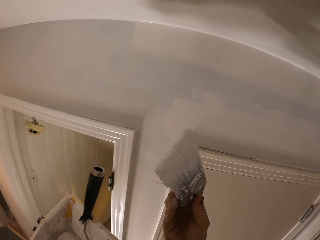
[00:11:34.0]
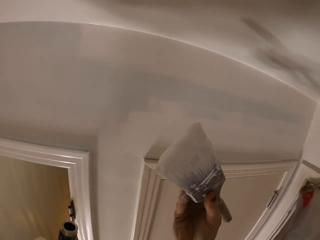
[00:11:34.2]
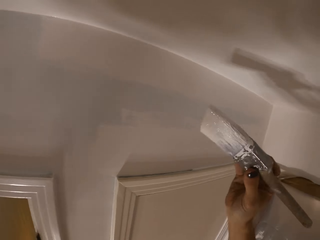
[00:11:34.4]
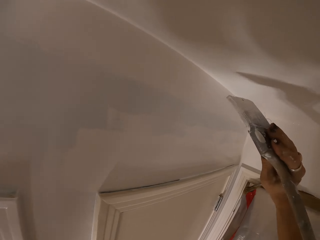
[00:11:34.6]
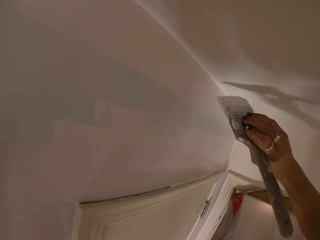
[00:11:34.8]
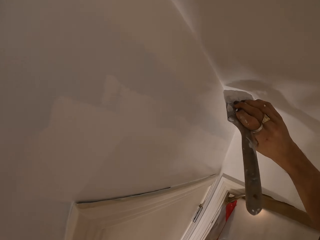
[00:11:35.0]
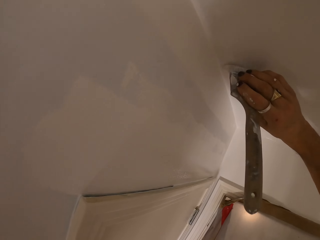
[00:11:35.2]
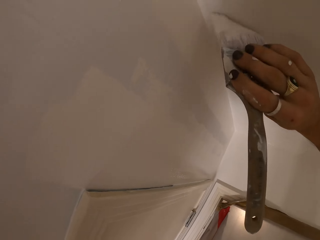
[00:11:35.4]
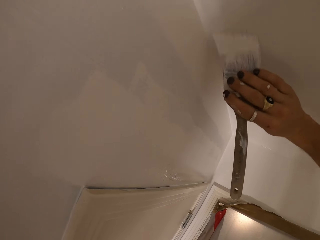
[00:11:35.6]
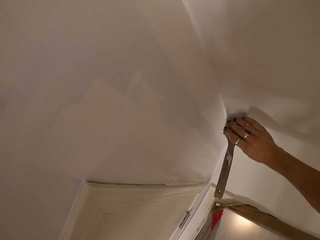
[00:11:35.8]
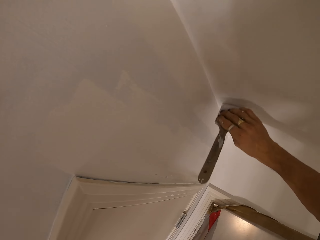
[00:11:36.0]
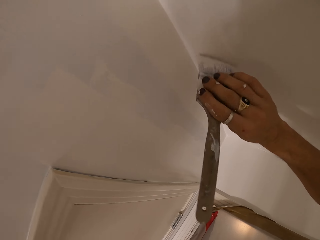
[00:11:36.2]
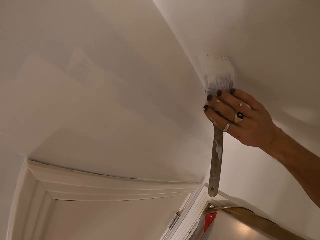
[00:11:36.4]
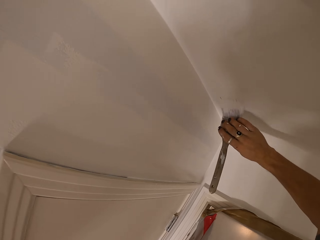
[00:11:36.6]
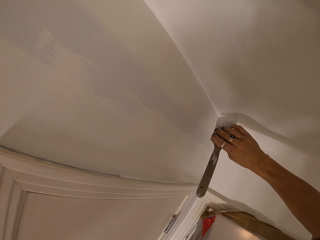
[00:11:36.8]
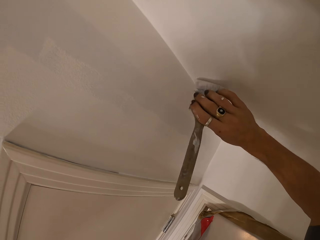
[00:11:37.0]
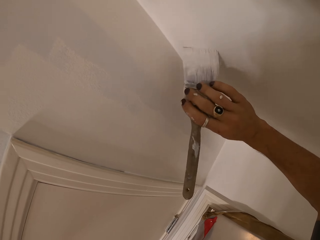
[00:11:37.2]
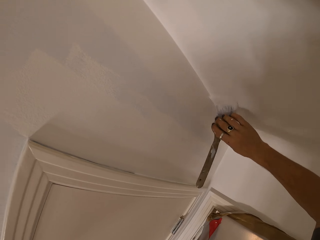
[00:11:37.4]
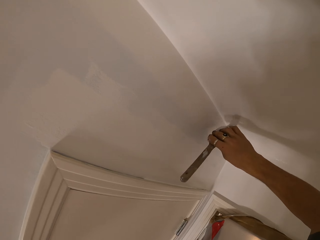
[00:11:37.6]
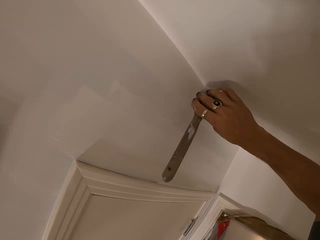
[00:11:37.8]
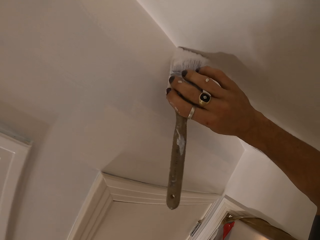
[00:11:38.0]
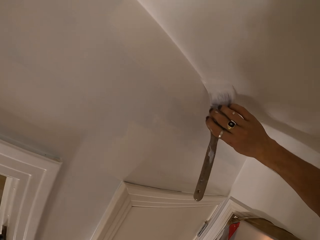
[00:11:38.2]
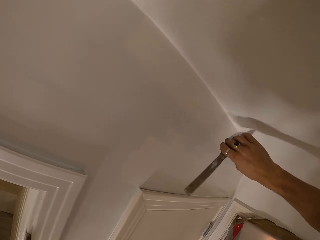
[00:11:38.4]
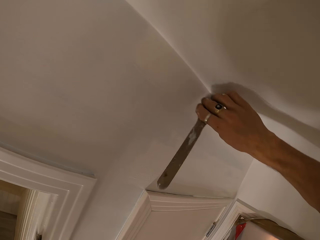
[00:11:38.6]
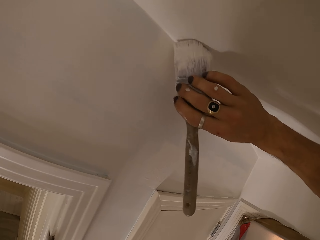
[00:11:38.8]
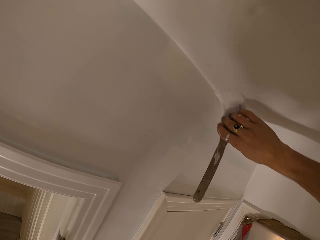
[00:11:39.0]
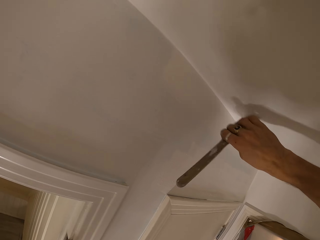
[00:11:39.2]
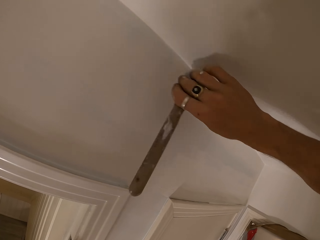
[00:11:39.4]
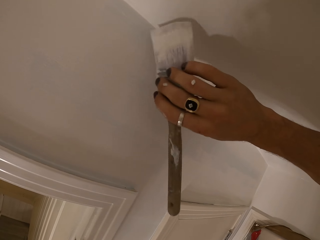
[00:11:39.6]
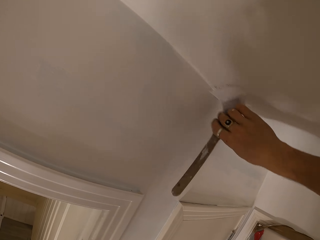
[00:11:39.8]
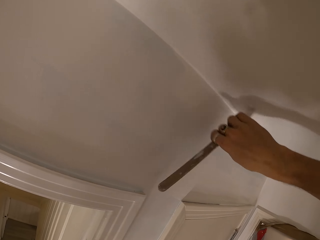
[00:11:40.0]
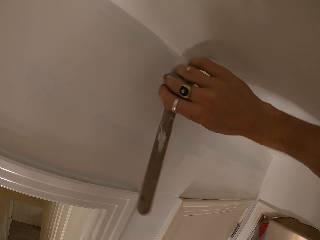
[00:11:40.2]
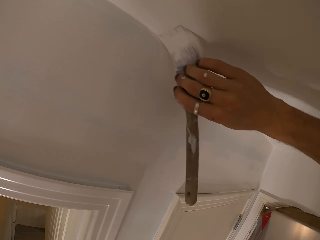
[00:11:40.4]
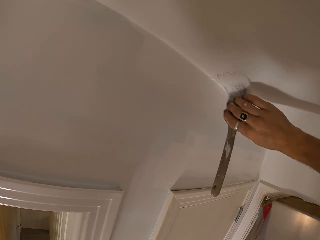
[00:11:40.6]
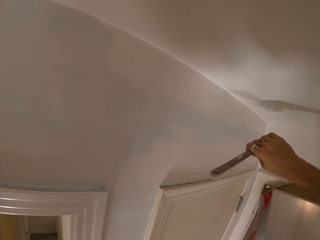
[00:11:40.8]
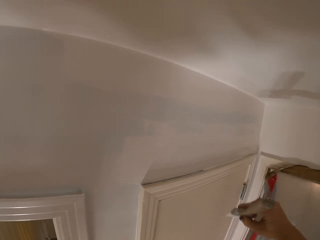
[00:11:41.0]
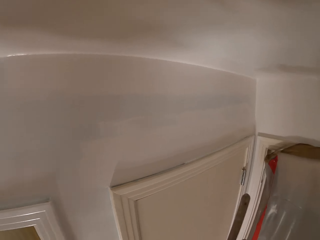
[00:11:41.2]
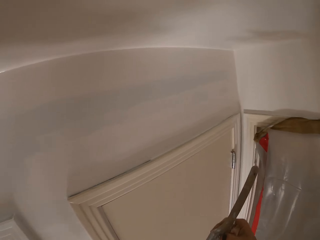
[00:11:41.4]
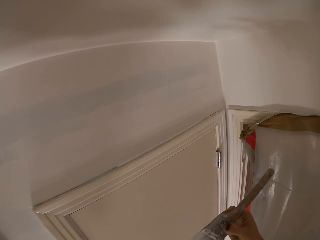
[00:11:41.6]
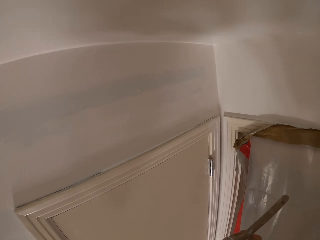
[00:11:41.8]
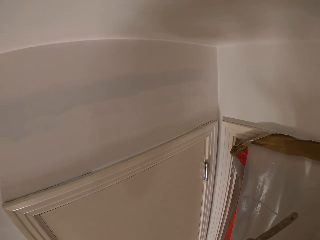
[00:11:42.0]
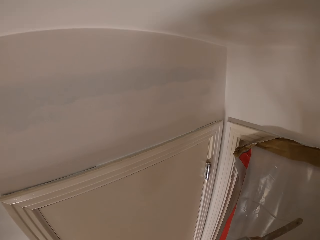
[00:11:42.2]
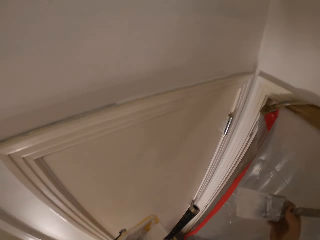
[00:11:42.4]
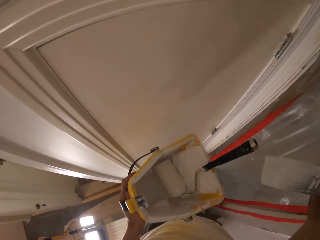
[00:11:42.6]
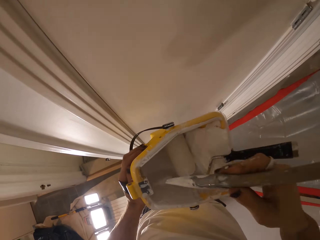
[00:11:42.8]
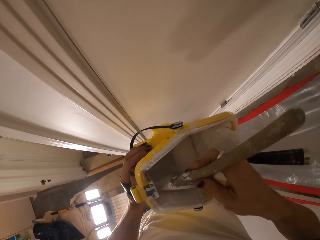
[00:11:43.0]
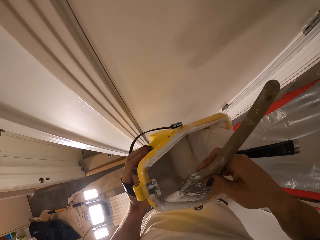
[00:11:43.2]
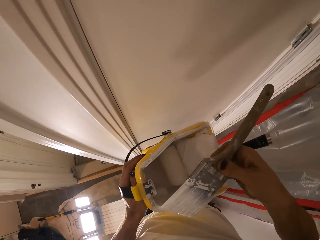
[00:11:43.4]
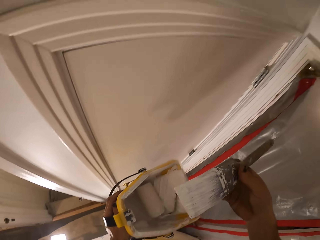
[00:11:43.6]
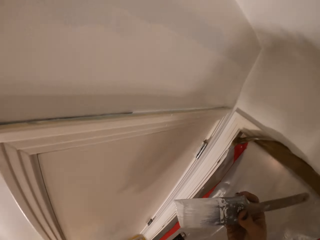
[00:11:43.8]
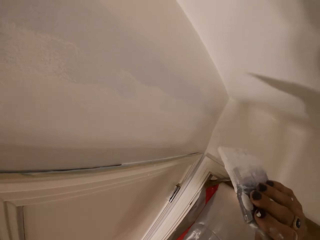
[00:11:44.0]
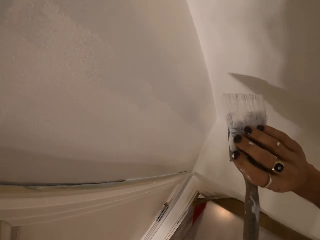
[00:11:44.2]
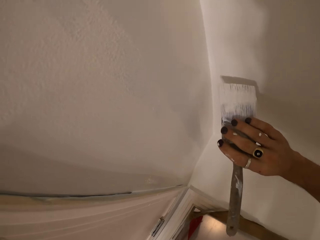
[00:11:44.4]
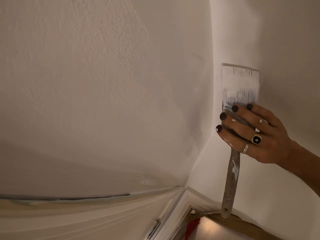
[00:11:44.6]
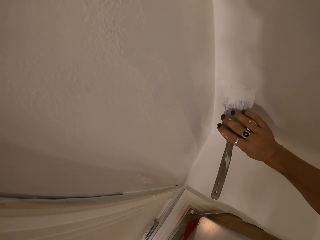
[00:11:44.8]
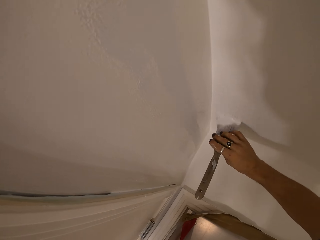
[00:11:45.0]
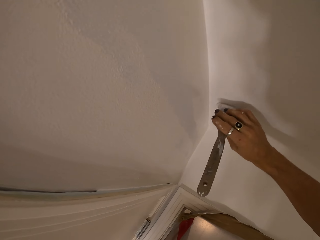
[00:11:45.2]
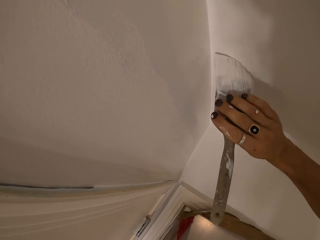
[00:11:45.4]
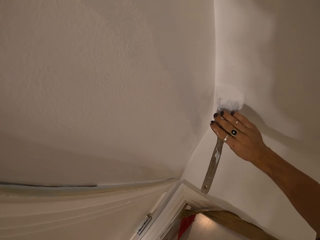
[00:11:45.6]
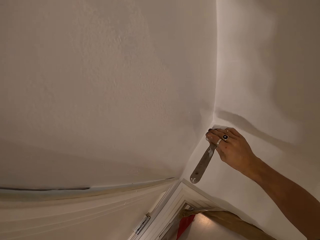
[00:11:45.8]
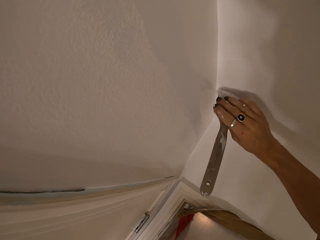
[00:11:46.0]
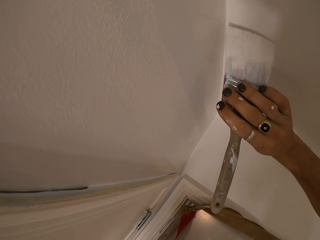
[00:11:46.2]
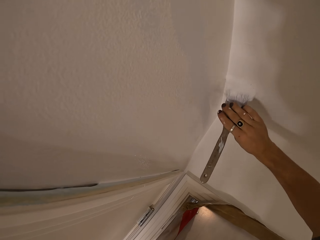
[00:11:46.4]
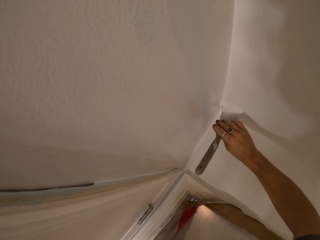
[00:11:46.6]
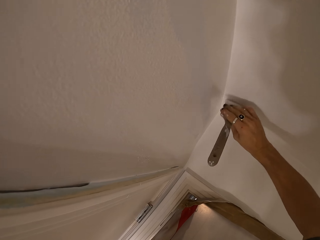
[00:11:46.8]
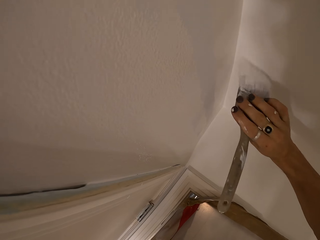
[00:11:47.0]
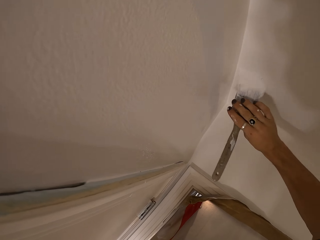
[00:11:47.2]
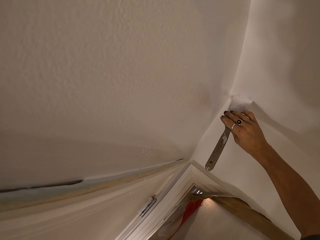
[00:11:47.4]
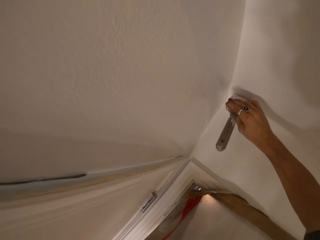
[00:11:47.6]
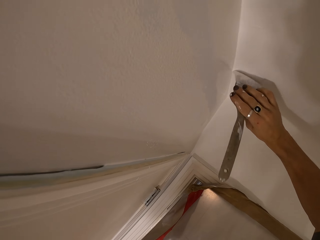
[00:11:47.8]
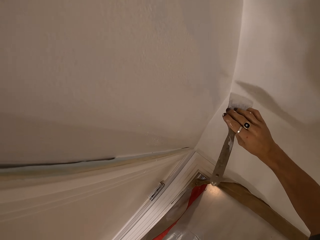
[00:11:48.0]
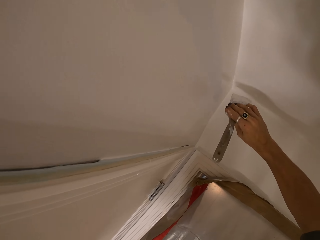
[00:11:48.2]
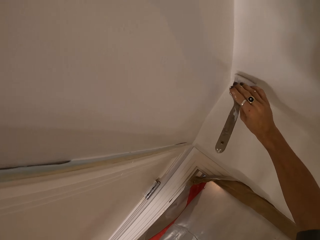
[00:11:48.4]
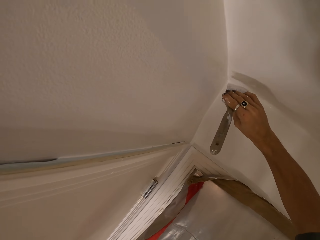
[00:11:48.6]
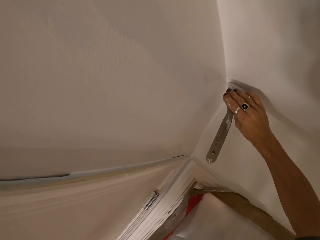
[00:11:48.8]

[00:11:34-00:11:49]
The camera wearer paints the wall. They dip the brush in the paint. They paint the wall.

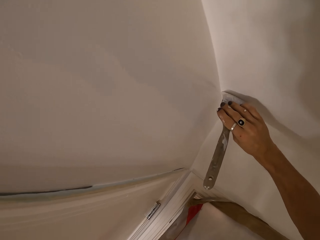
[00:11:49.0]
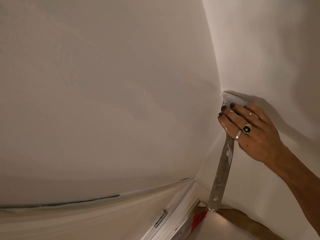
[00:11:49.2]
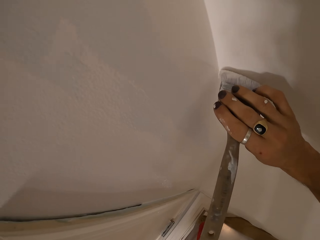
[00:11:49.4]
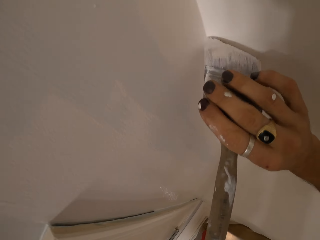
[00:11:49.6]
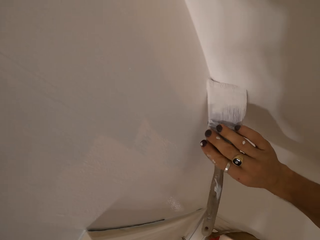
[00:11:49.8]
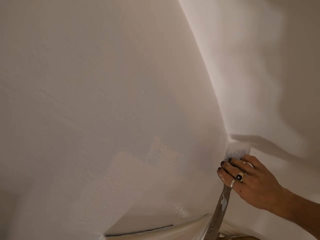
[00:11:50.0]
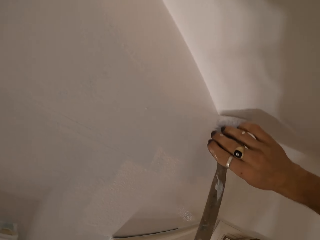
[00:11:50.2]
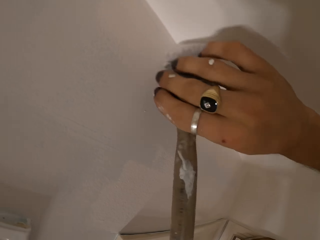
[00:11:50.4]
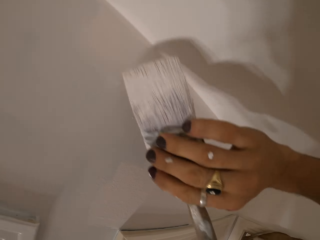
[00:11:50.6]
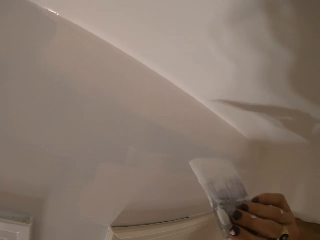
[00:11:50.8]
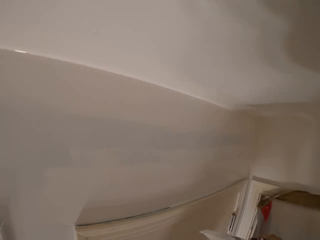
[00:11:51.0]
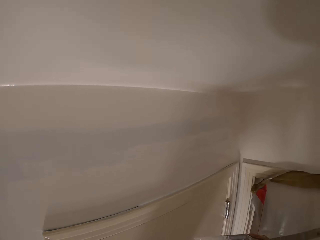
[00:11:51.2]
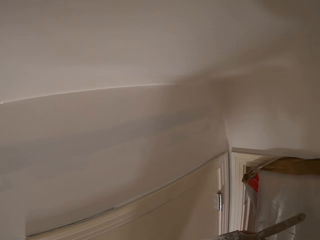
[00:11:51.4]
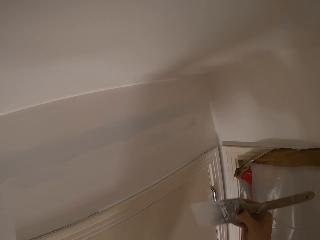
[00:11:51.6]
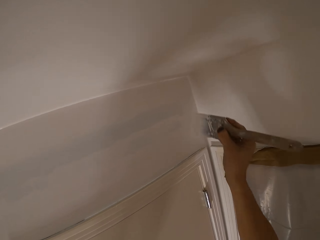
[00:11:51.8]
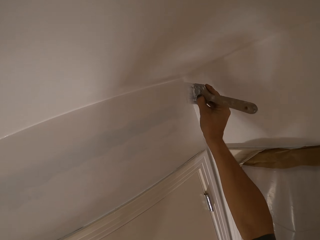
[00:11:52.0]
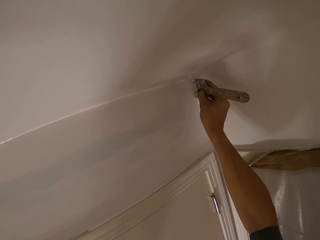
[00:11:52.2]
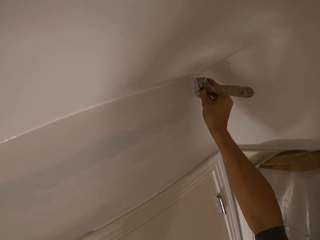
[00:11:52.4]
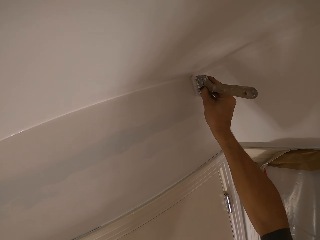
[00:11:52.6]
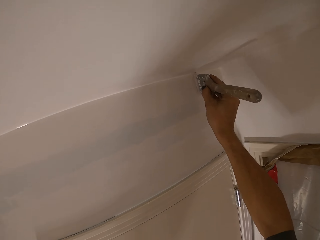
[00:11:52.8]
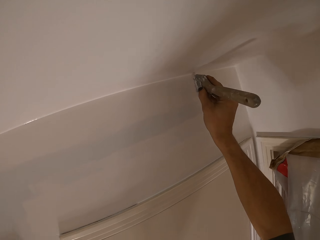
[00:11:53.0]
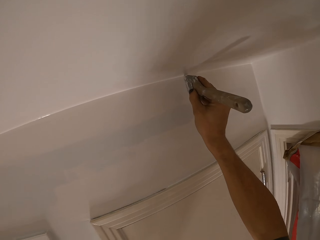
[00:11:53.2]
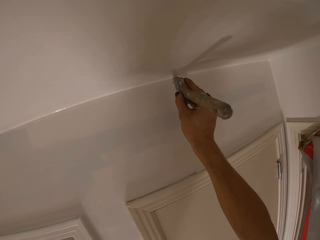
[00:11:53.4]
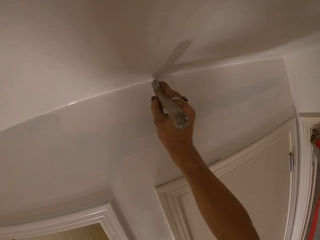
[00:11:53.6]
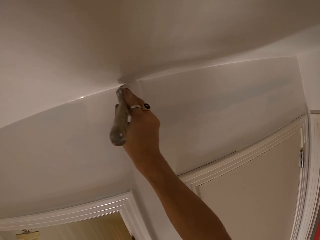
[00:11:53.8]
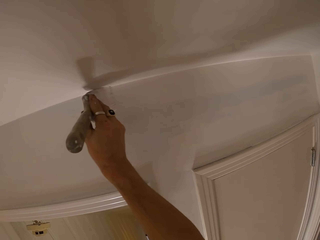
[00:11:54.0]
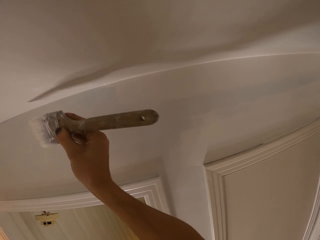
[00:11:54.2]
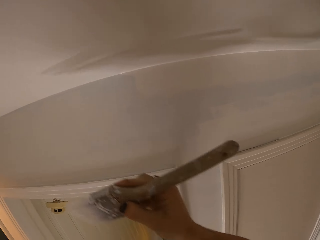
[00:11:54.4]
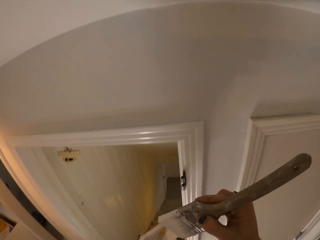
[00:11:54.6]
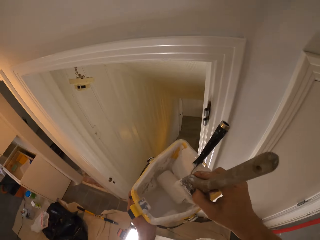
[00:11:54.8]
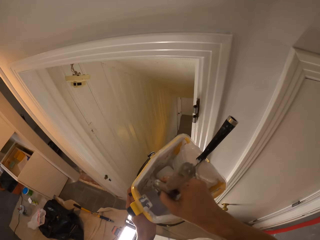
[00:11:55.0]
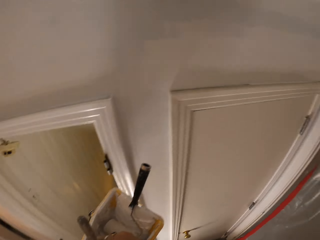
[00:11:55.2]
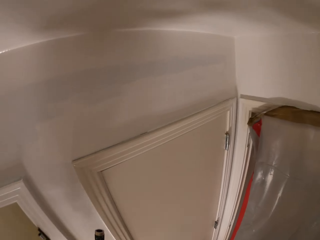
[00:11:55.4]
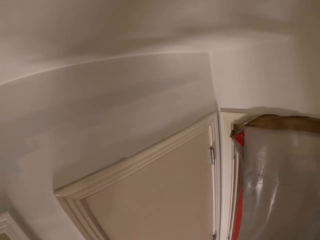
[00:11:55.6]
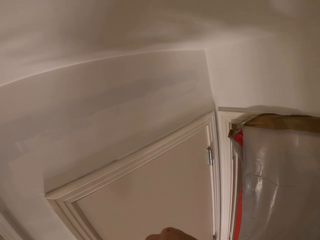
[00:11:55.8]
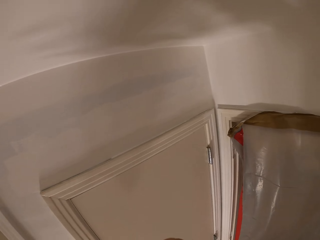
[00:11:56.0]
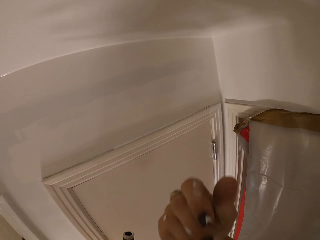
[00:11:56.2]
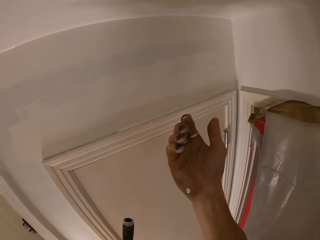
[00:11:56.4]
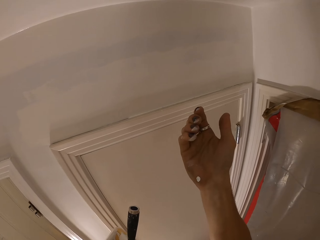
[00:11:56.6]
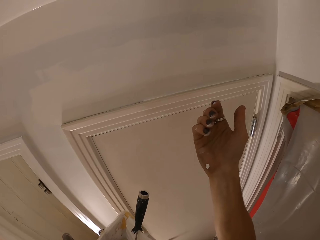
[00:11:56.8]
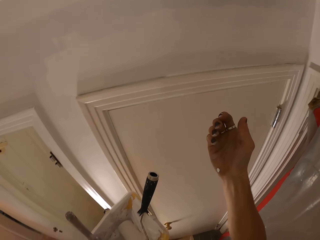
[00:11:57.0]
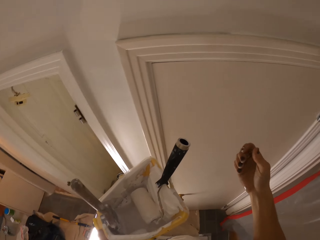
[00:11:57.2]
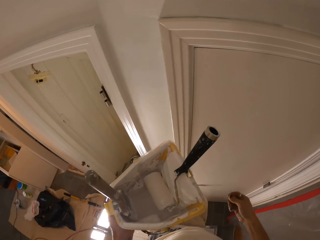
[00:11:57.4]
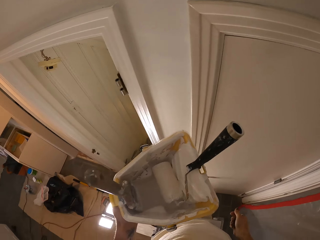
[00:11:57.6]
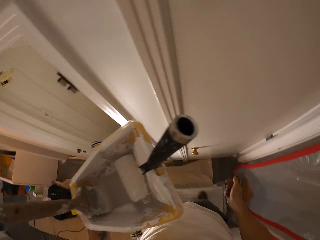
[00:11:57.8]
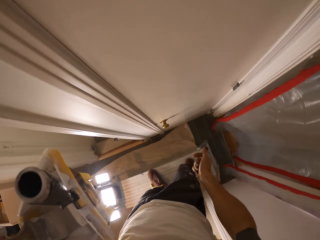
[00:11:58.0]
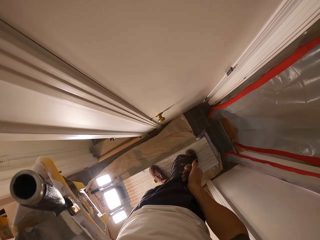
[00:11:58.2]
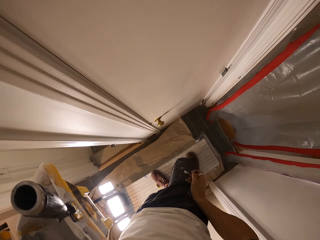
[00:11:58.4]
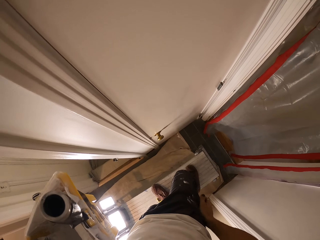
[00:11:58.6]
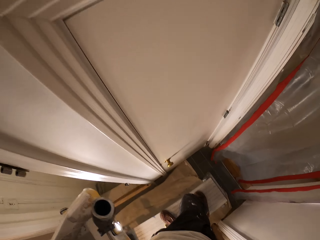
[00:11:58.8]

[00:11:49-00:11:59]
The camera wearer dips the paint brush in the paint. He looks at his hand. He clears paint on the cloth.
